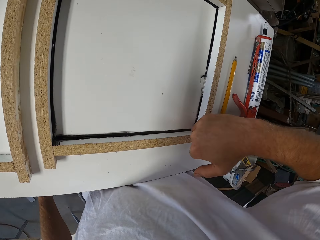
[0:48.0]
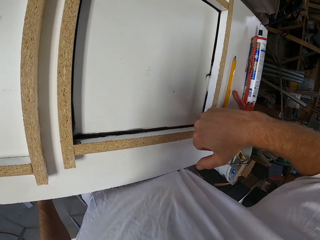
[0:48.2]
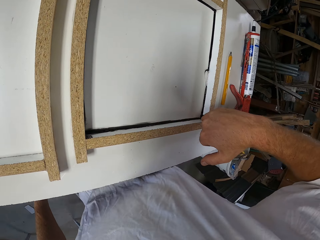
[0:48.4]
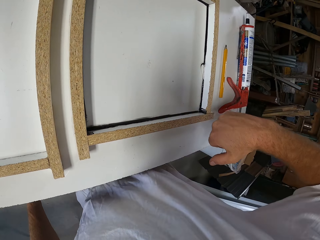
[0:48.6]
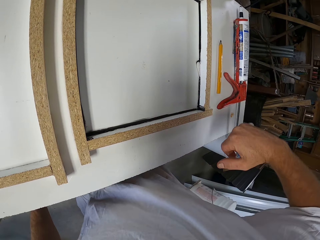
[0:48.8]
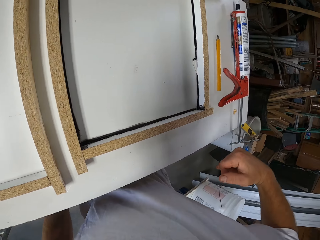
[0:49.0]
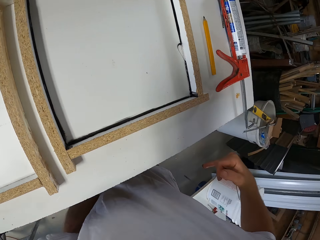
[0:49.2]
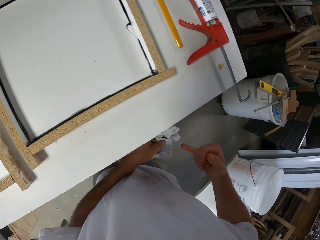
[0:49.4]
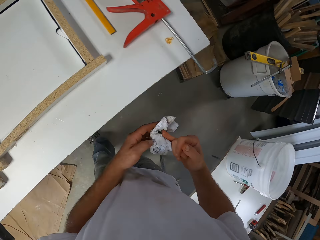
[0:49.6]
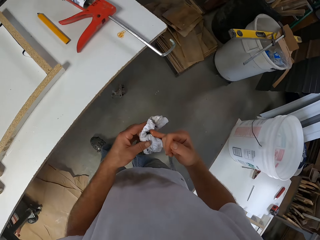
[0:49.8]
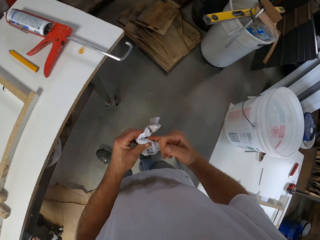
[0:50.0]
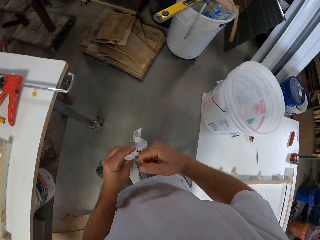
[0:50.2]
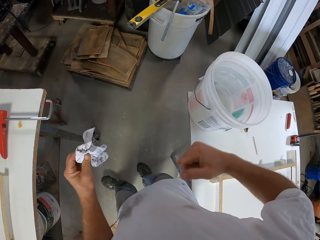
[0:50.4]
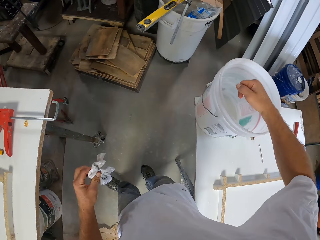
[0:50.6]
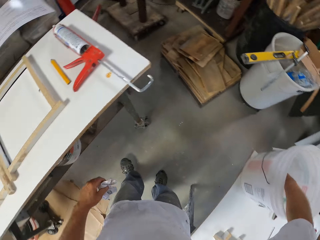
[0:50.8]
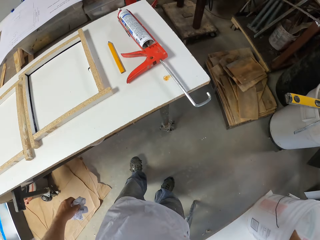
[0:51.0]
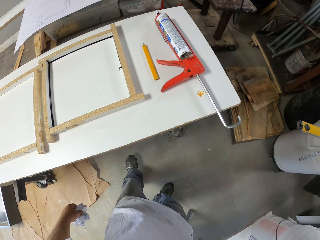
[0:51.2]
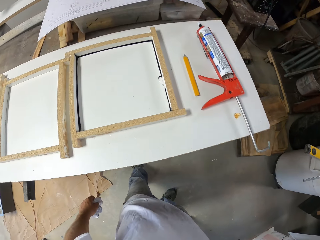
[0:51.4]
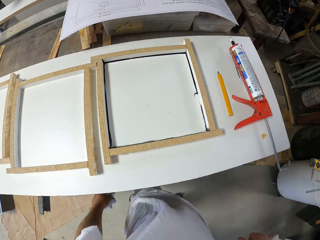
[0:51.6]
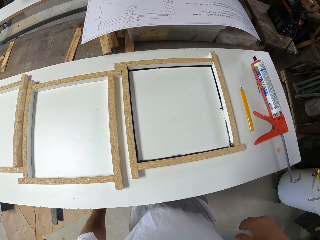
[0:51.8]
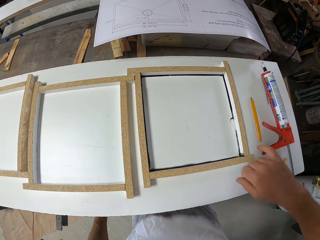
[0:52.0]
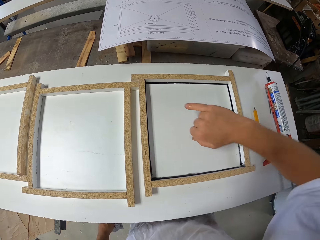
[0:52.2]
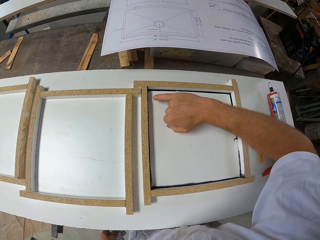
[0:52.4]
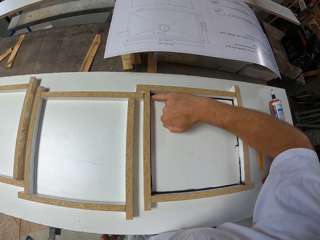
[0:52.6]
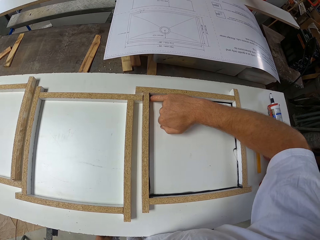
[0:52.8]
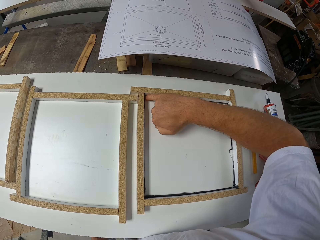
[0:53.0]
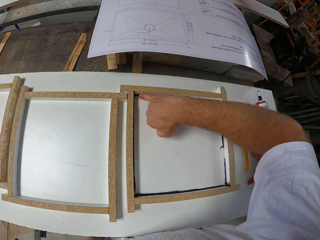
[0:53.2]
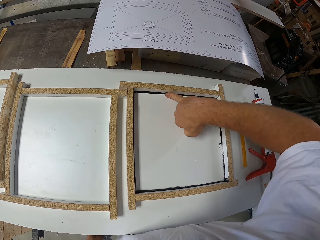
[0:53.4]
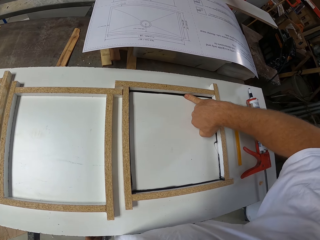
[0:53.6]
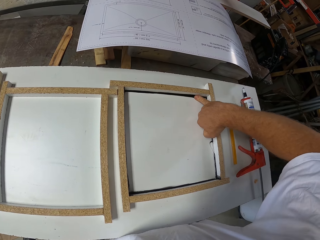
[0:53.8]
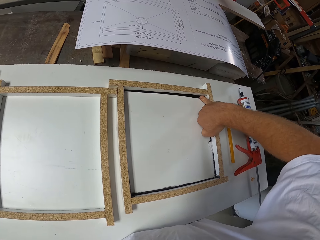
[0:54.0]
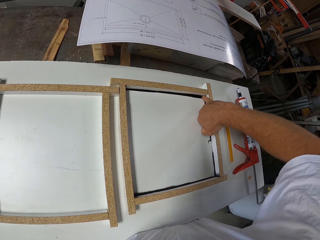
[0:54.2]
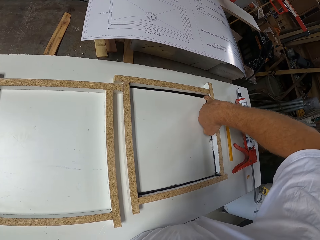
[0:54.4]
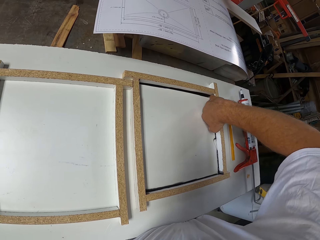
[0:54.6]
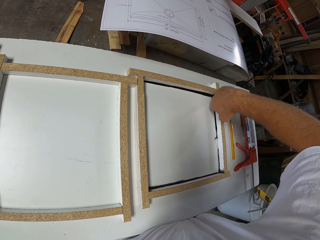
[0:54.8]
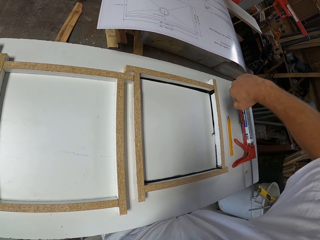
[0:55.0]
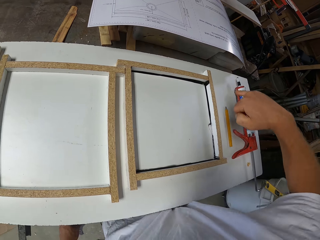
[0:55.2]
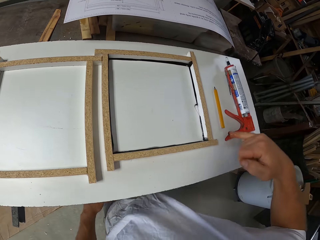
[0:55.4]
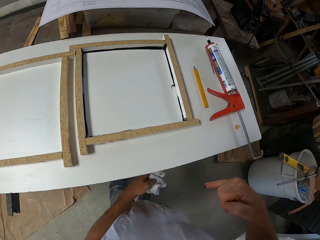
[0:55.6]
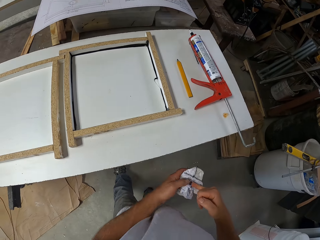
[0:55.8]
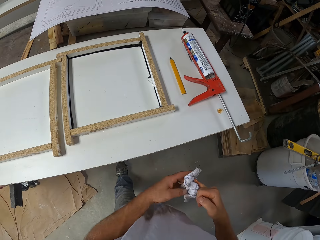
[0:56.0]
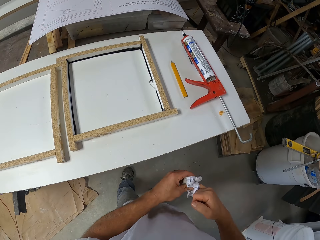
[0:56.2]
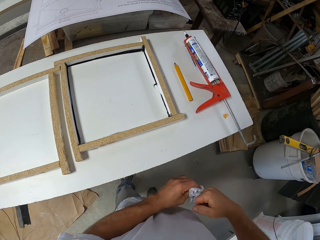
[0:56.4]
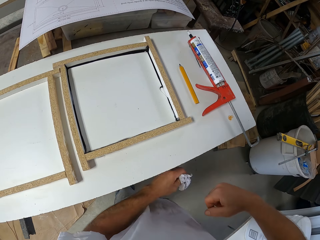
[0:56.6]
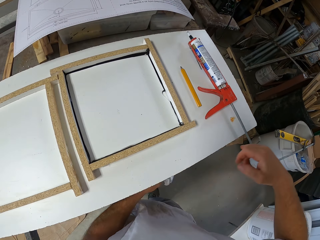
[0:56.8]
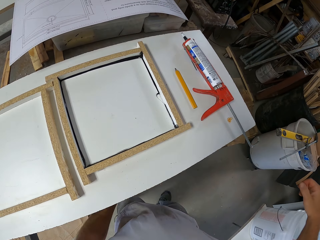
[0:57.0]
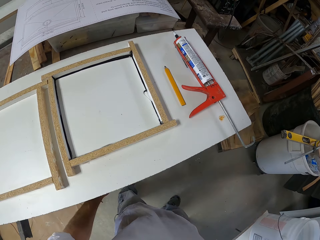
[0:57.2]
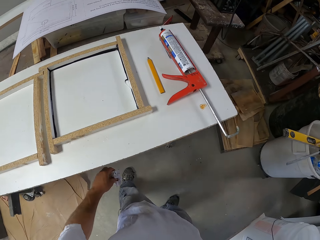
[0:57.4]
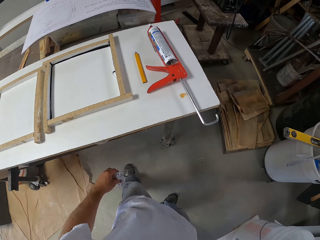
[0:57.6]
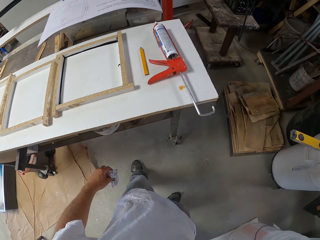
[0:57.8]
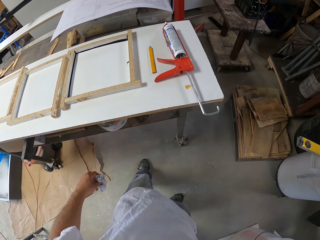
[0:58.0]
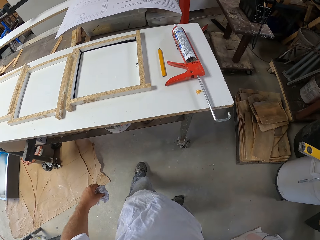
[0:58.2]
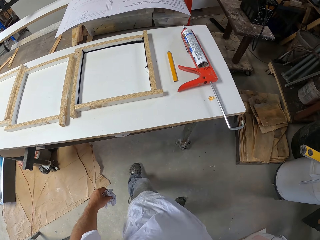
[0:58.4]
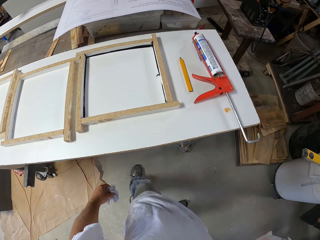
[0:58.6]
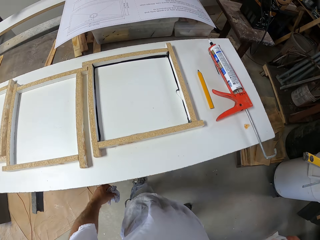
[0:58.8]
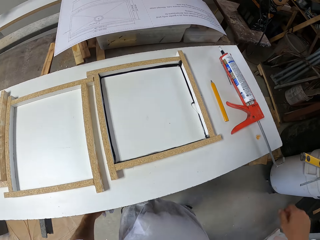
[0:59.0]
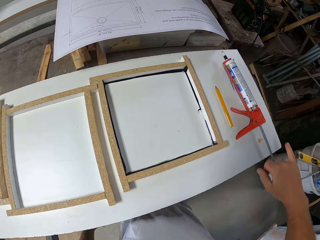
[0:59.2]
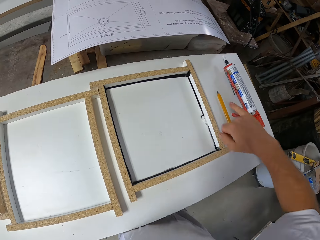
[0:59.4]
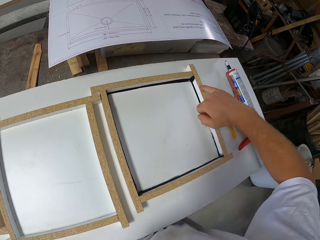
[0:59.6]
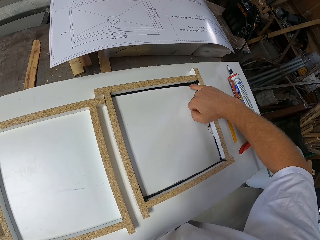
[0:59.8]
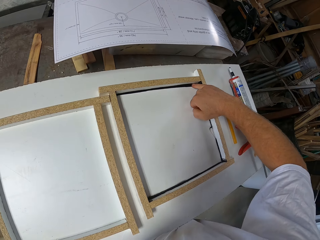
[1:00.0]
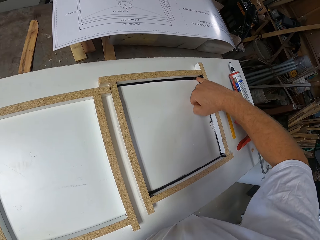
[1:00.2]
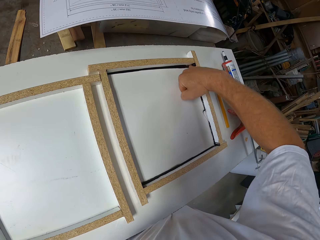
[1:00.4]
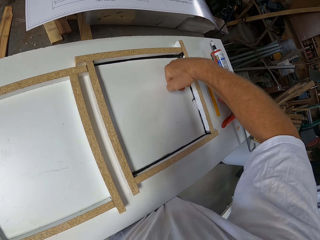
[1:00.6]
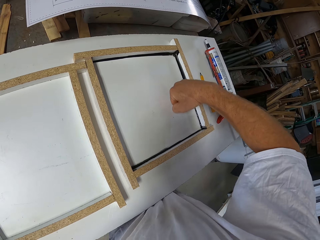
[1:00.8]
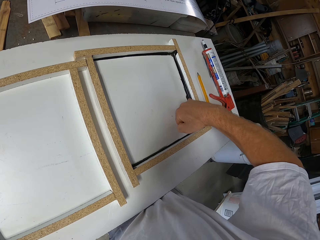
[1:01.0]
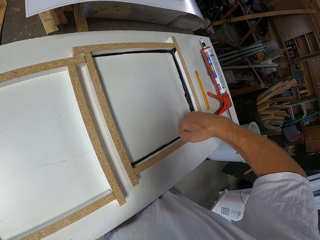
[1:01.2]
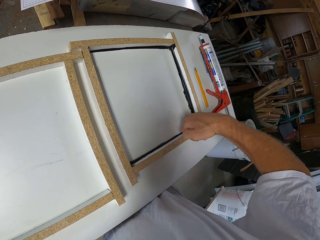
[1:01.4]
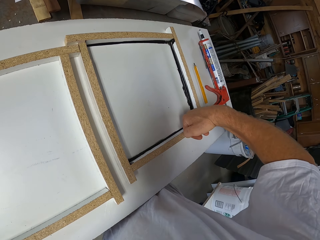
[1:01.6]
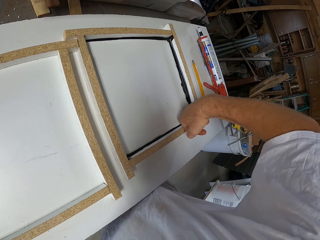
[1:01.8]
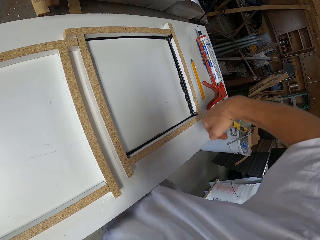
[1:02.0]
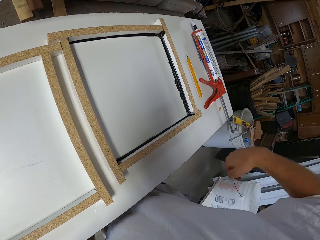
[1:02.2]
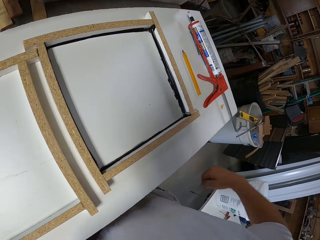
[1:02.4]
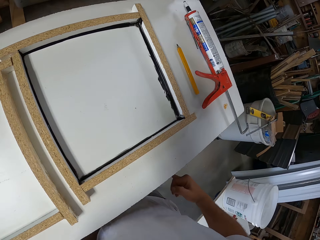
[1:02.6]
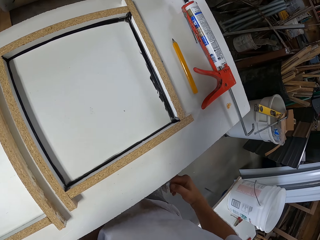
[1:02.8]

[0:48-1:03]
The camera wearer wipes the silicon on the paper with his finger. He takes some water from the white bucket. He places his hand in the bucket. He turns around. He applies the water on the first wood craft with his right pinky finger. He wipes the extra adhesive glue on the piece of wood. He wipes the silicon on the paper with his finger. He takes some water from the white bucket. He places his hand in the bucket. He applies the water on the first wood craft with his right pinky finger. He wipes the extra adhesive glue on the piece of wood.

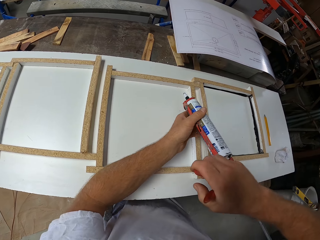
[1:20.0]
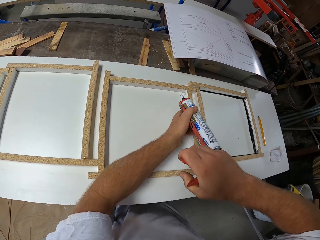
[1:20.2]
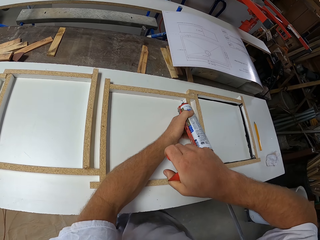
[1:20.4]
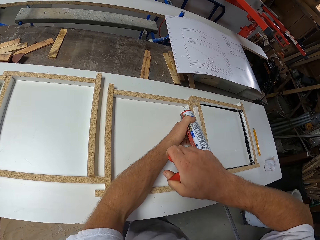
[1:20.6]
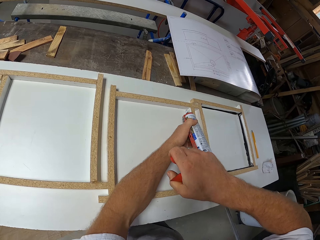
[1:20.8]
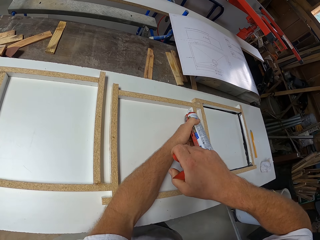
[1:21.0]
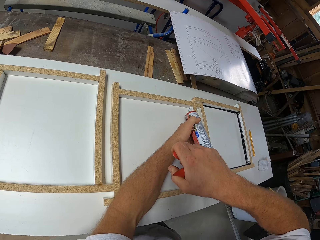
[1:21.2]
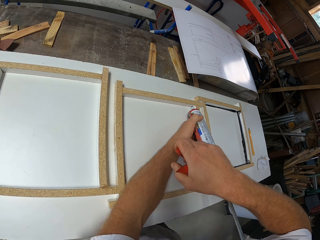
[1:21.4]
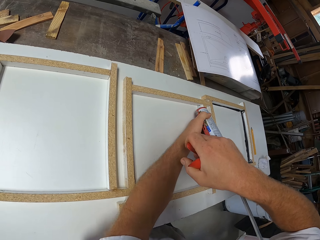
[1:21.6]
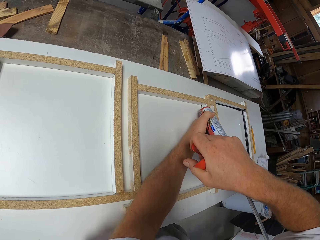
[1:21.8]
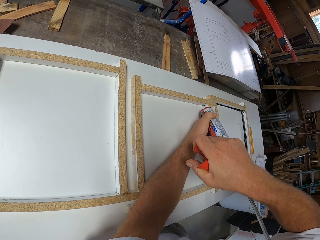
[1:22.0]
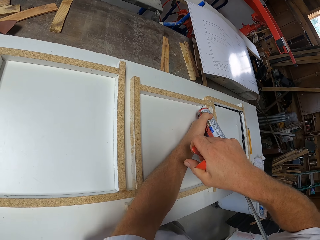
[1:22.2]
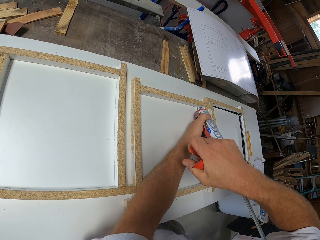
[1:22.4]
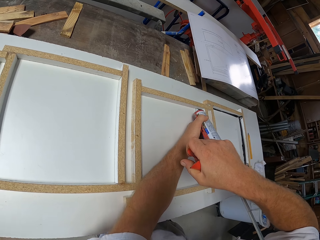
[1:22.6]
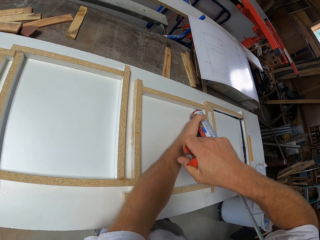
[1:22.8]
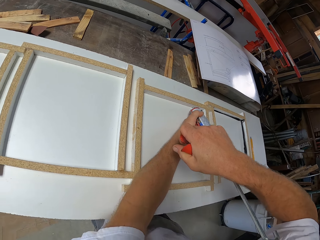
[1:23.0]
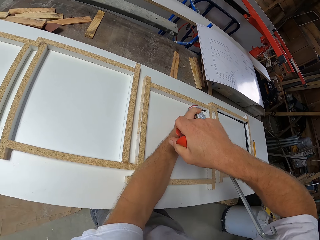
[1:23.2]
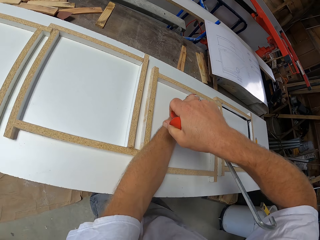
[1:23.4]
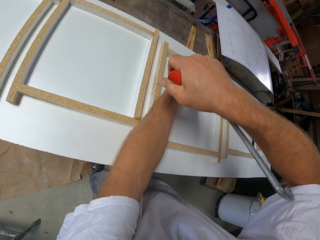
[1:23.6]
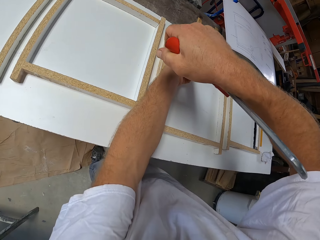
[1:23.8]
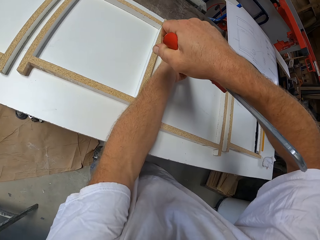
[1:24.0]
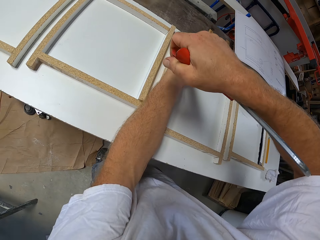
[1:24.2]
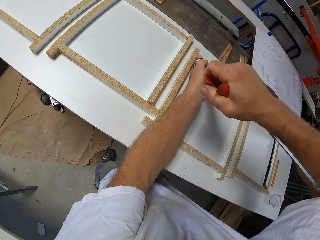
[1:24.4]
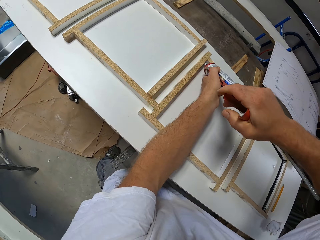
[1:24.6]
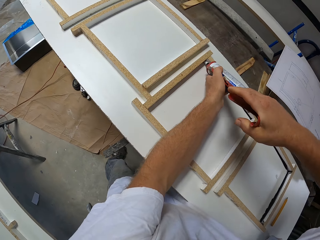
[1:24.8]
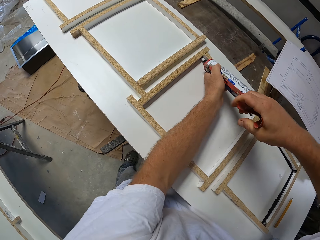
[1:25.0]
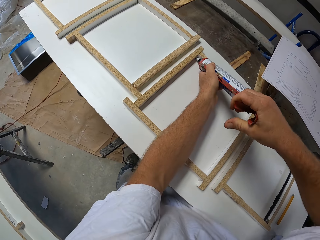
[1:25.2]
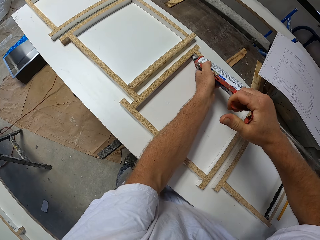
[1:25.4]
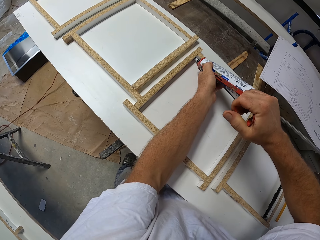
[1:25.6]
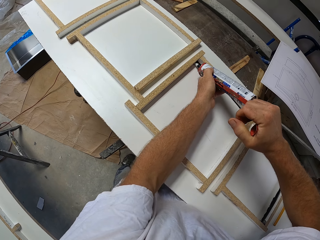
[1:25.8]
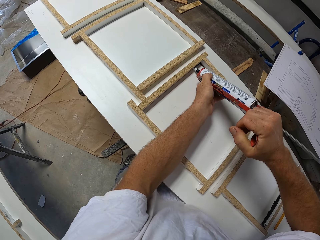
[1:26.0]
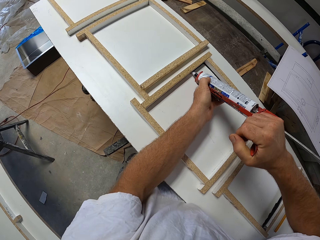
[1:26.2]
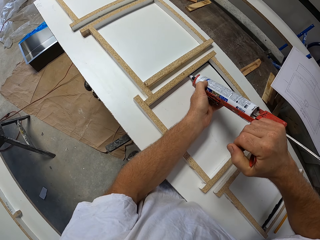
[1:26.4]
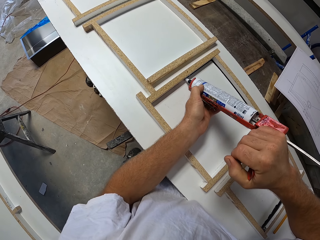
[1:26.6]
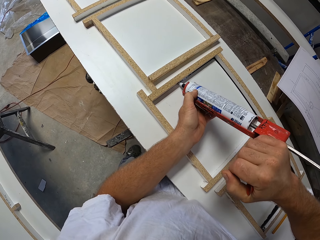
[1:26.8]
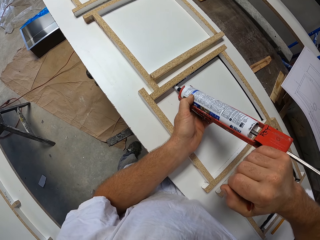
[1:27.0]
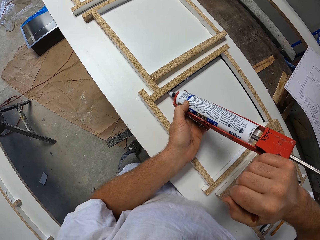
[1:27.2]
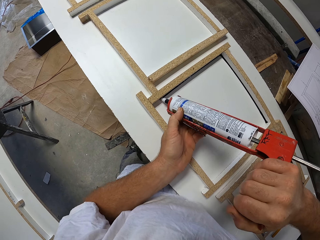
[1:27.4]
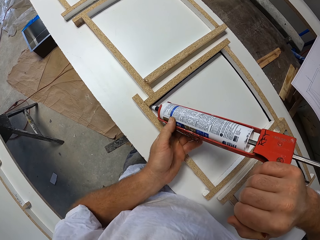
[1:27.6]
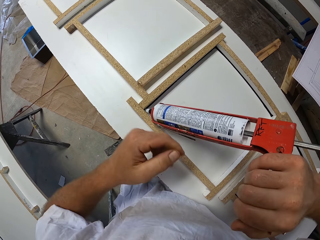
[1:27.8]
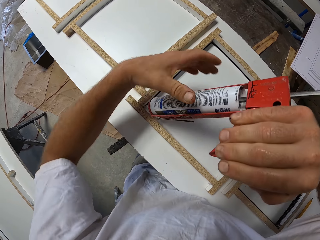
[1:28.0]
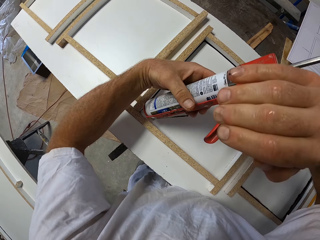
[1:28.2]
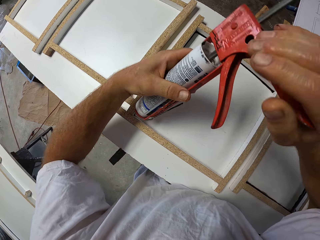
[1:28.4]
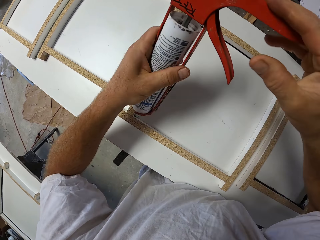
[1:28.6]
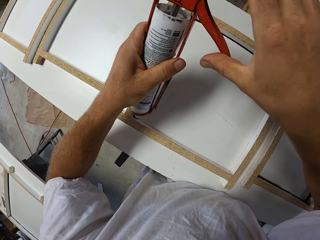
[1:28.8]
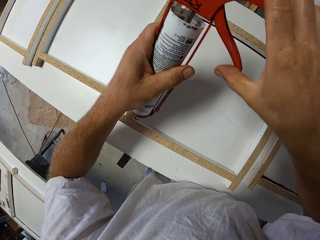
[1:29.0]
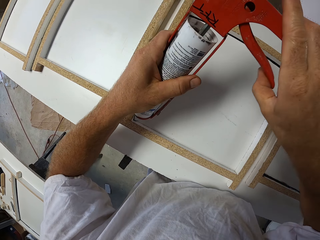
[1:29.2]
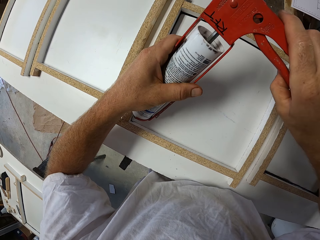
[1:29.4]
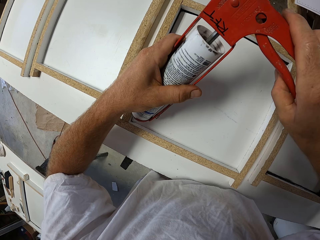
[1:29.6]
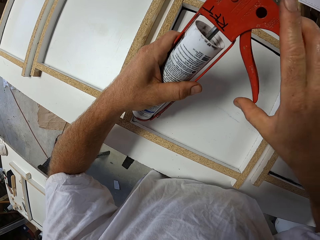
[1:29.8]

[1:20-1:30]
The camera wearer places the adhesive glue on the piece of wood.
